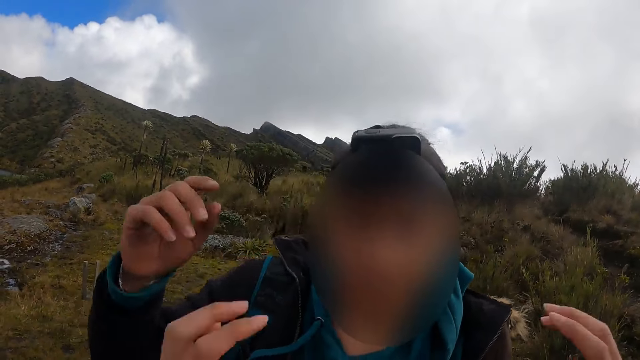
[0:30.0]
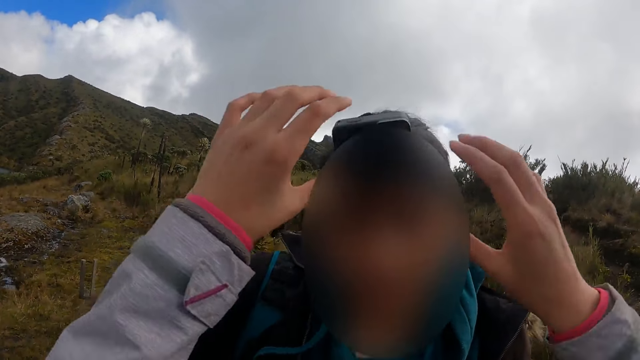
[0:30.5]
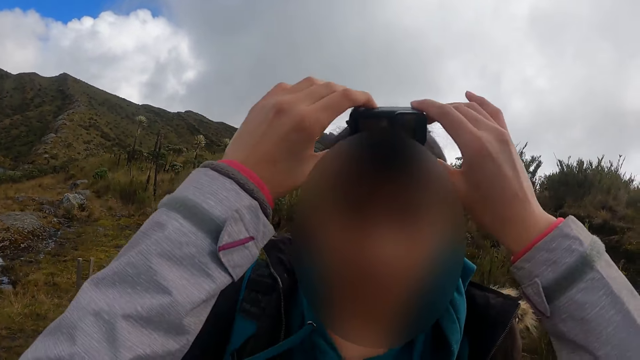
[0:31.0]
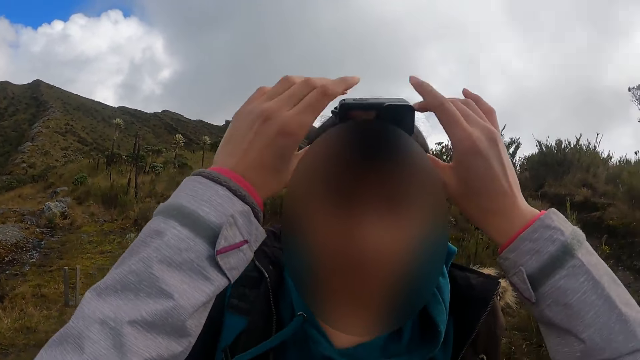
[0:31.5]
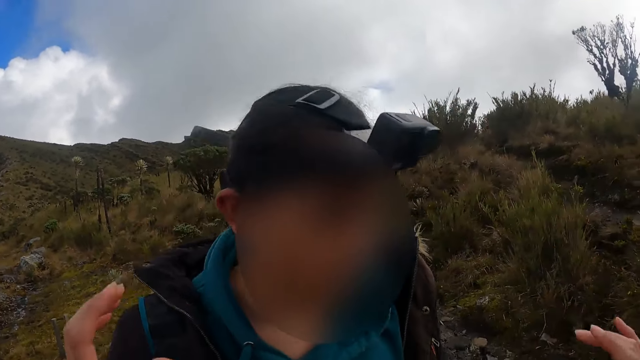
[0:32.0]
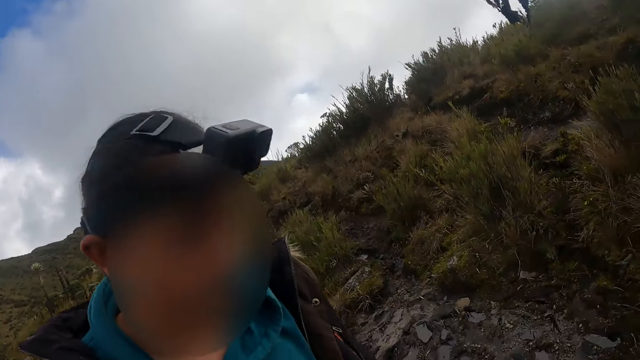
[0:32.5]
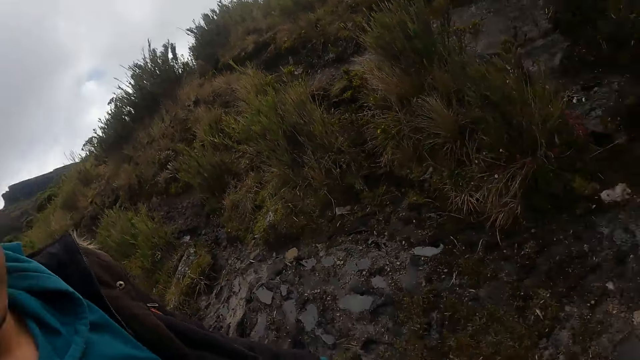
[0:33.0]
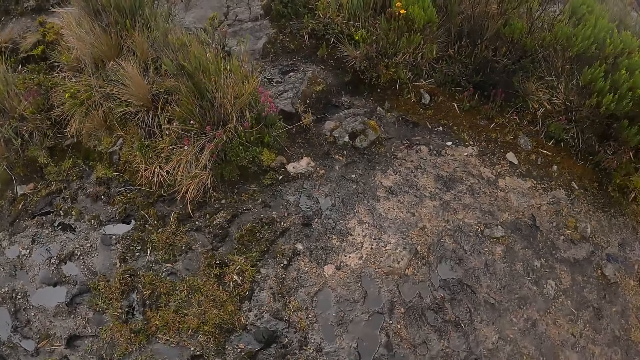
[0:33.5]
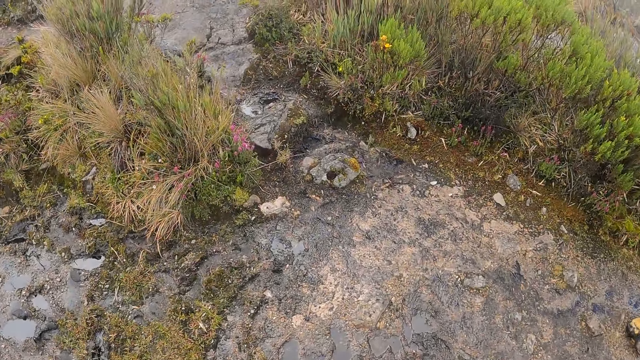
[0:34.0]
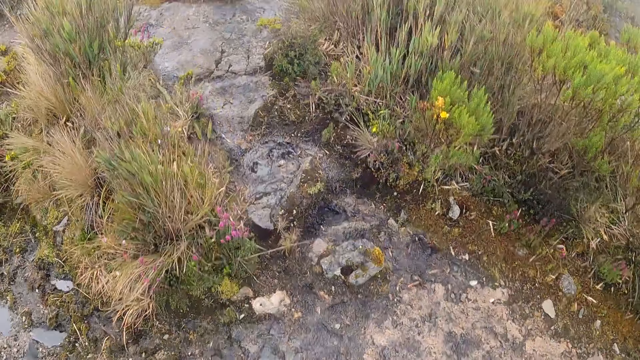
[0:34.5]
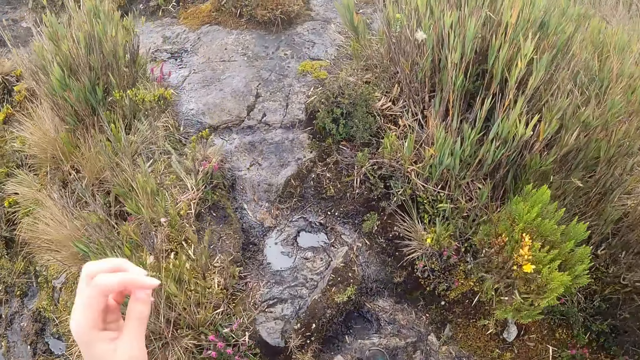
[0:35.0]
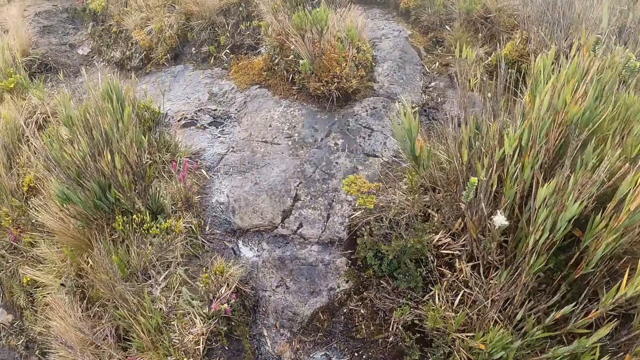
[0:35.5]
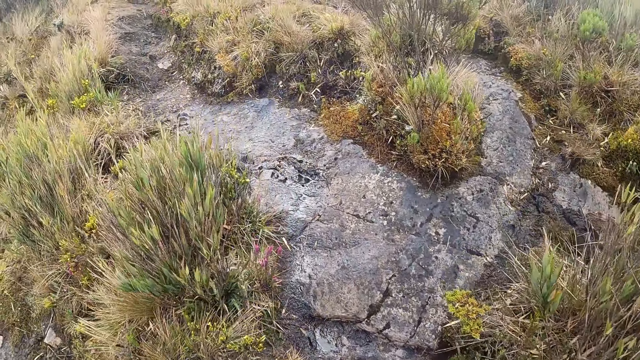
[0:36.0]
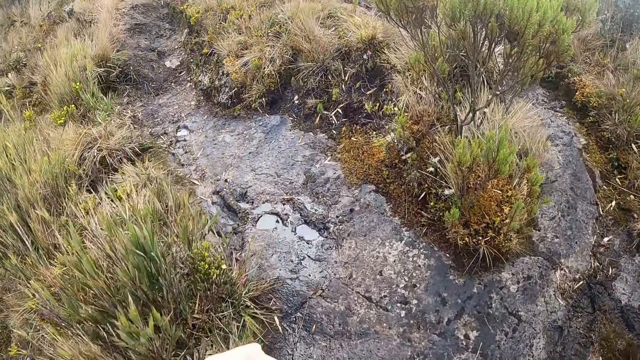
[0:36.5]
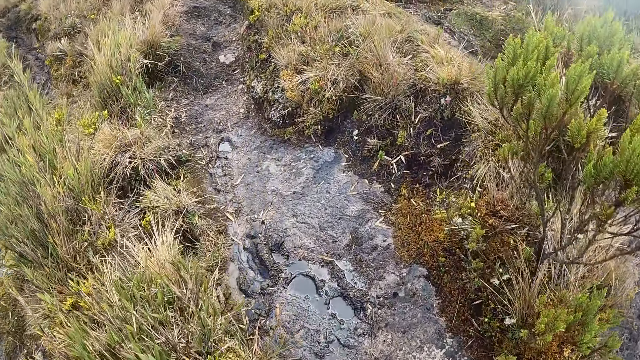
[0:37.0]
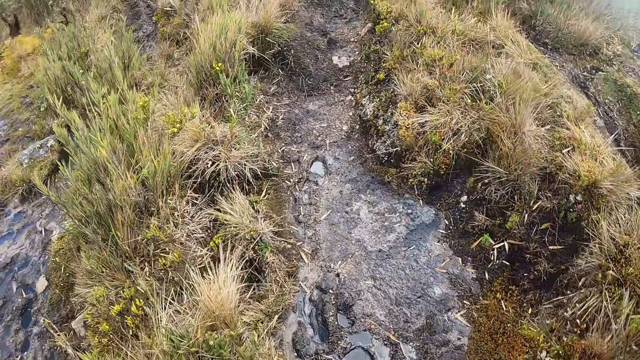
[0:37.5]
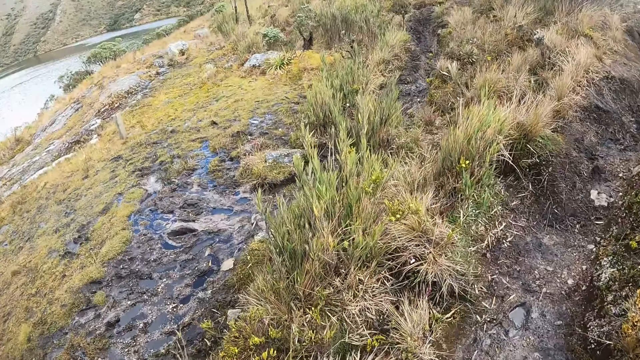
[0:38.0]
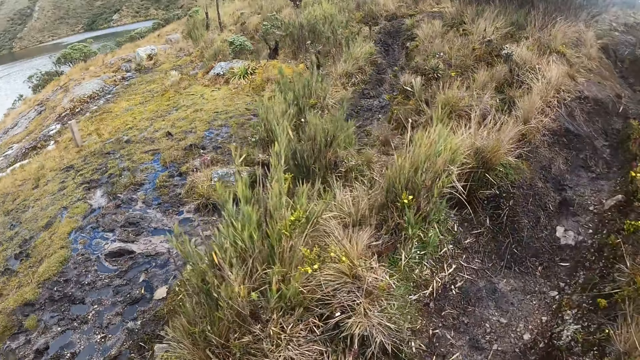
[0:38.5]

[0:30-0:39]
The camera wearer adjusts the camera on the head of the man with both hands. They walk along the pathway.

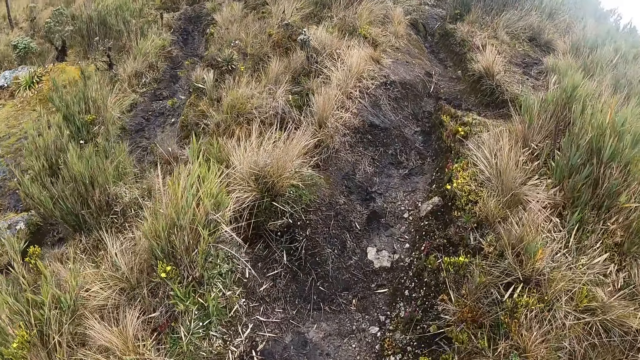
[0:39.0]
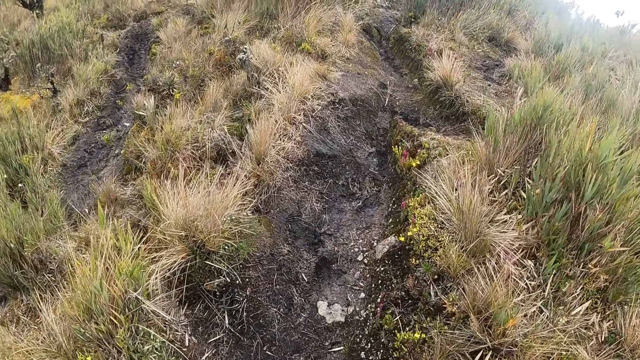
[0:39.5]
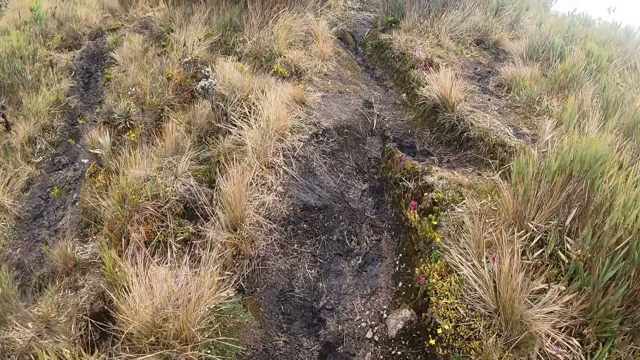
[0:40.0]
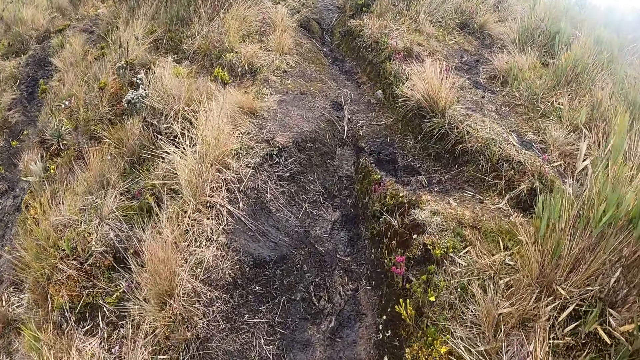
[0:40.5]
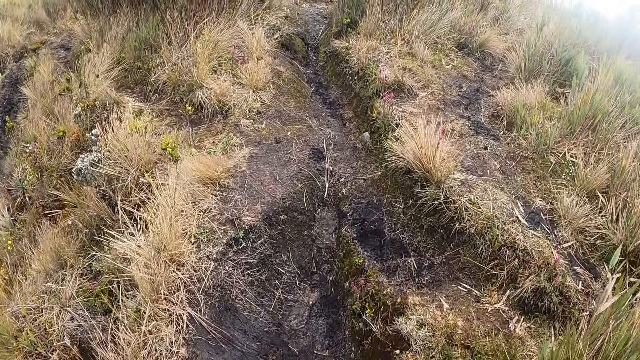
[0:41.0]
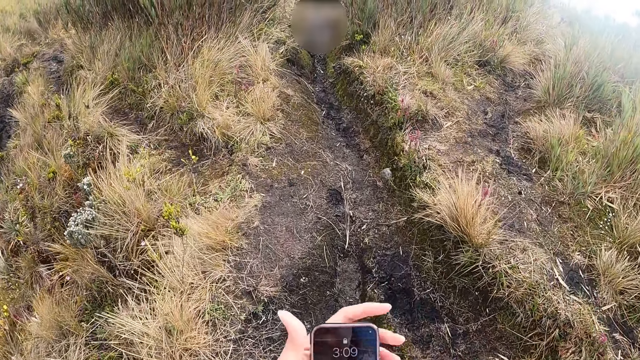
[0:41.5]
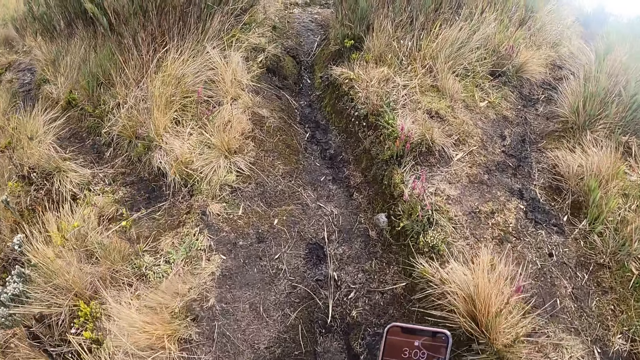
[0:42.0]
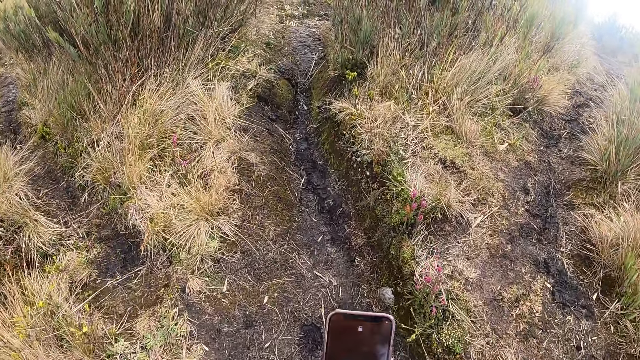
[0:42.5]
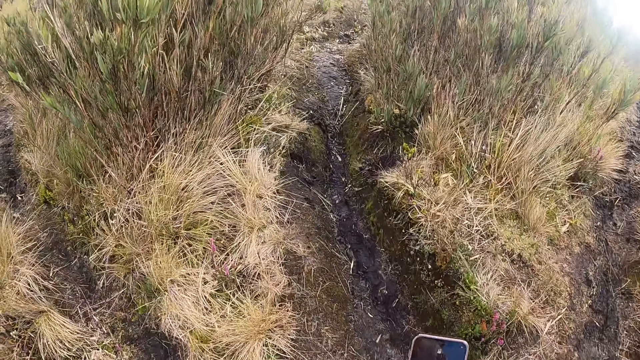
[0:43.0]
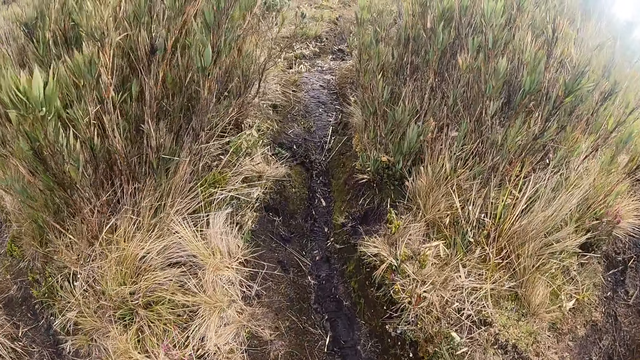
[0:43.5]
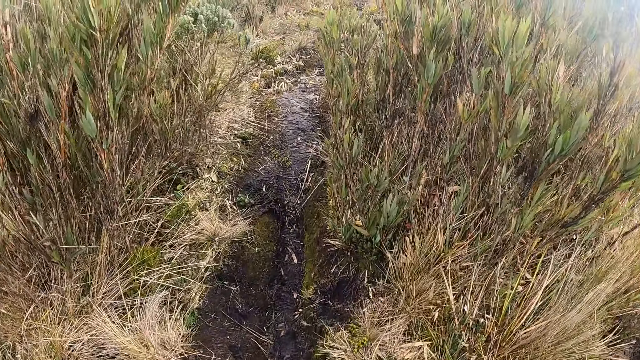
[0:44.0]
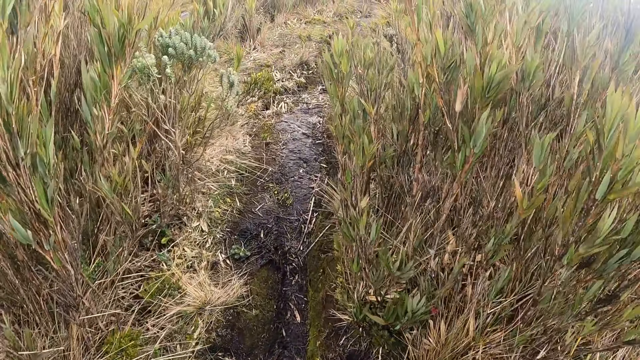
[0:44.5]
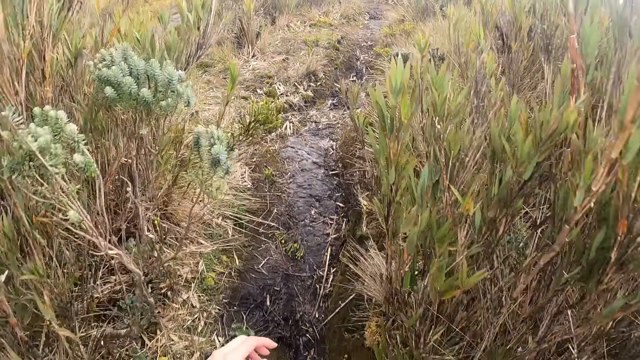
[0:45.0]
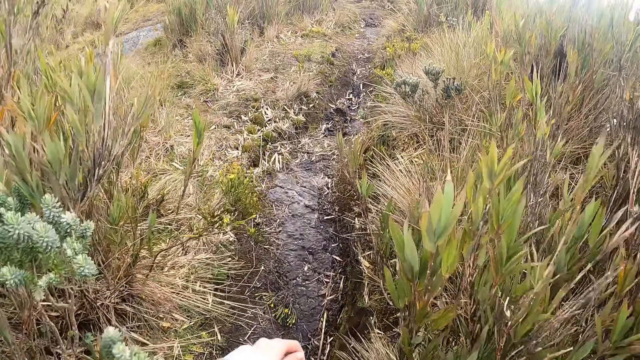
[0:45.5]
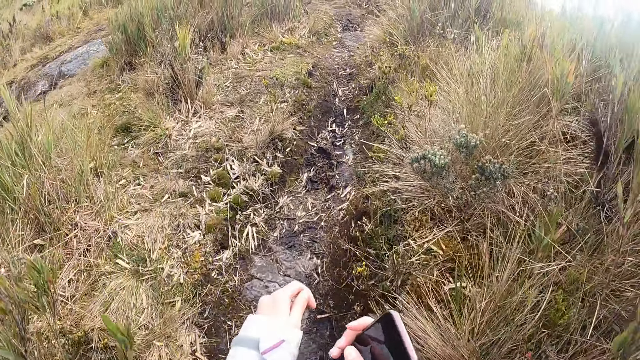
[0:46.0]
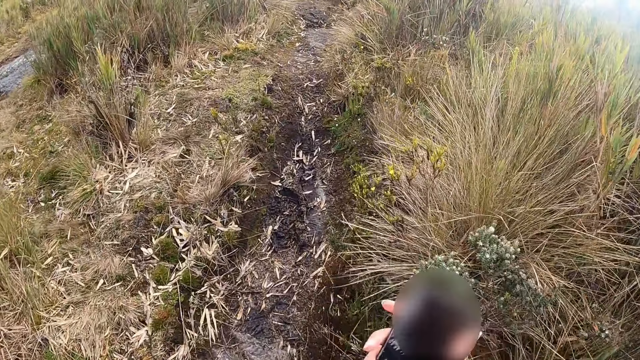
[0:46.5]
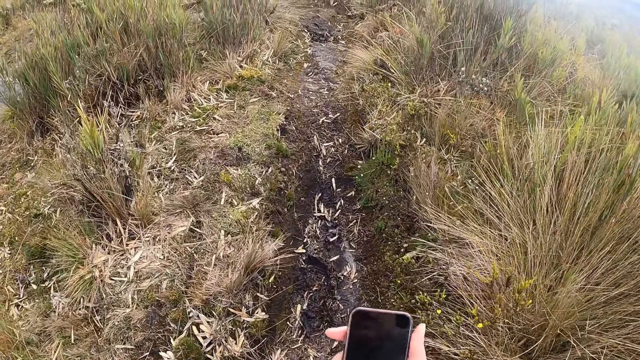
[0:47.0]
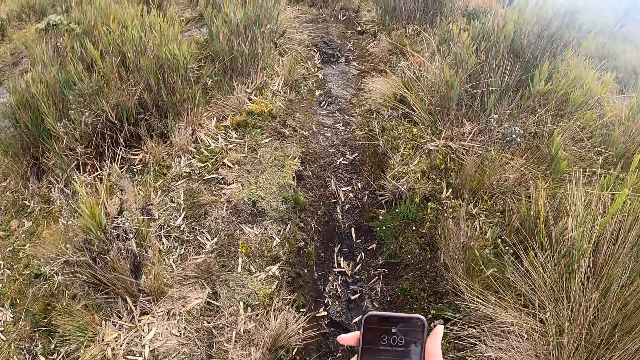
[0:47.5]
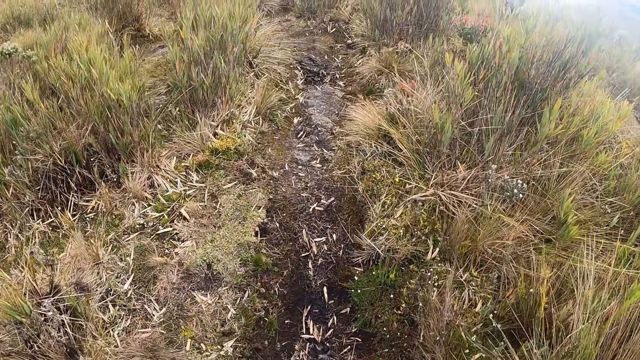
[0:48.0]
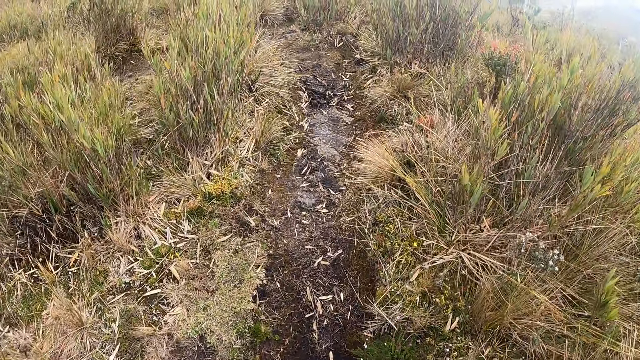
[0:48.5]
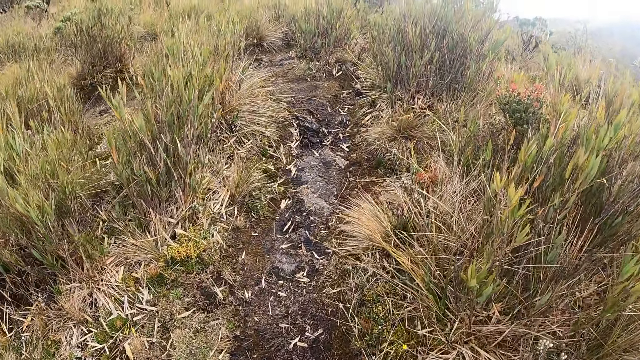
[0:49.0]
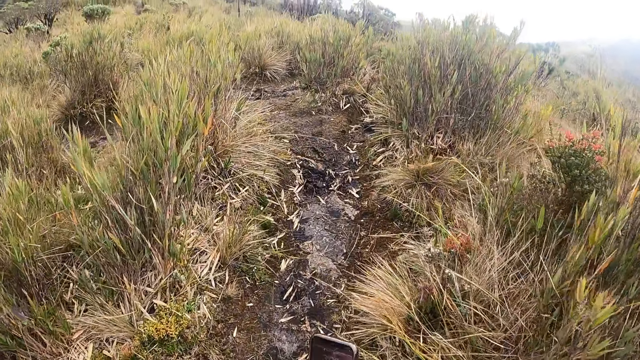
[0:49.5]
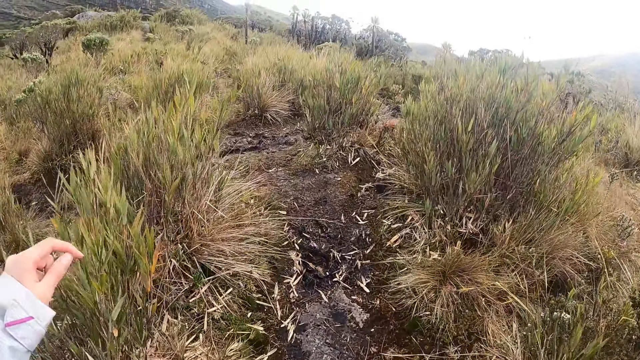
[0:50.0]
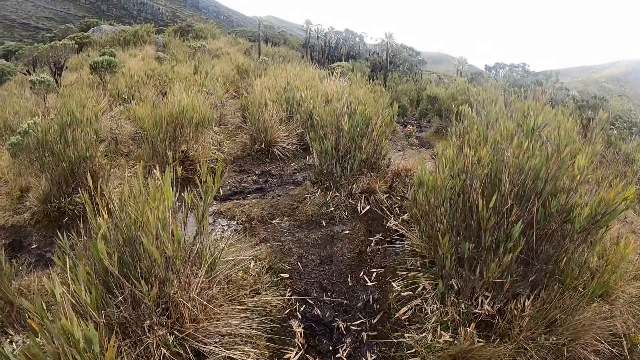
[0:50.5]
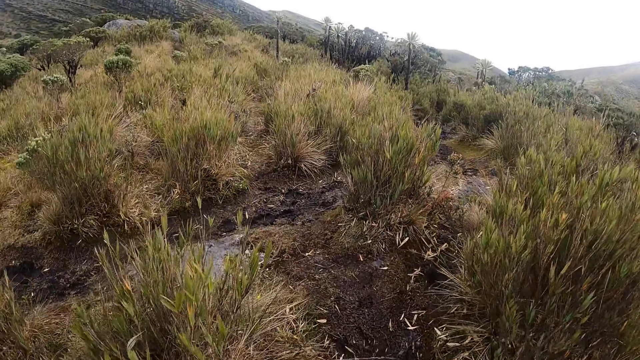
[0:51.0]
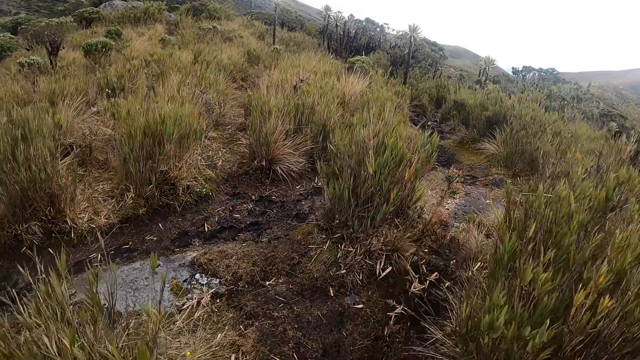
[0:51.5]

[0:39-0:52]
The camera wearer operates a phone in her hands. She walks along the pathway. She touches her left hand with her right hand. She operates the phone in her right hand.
